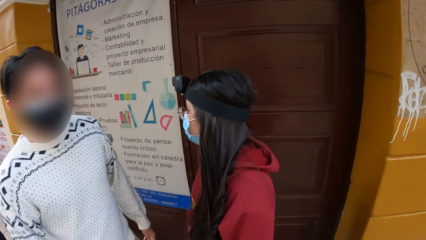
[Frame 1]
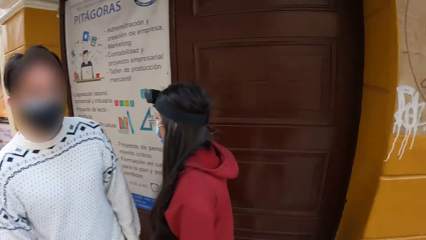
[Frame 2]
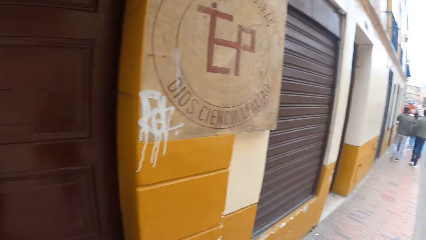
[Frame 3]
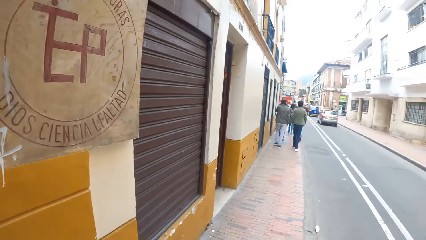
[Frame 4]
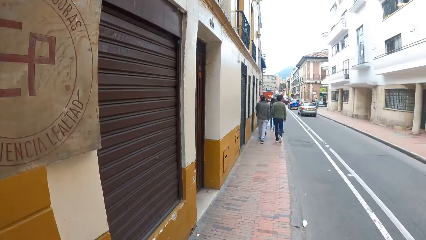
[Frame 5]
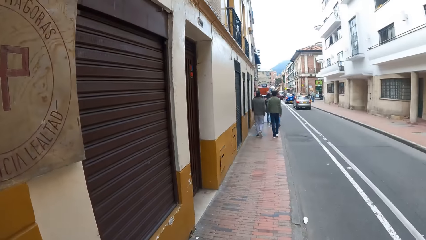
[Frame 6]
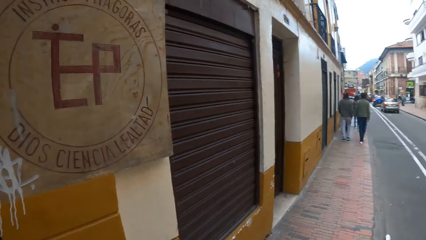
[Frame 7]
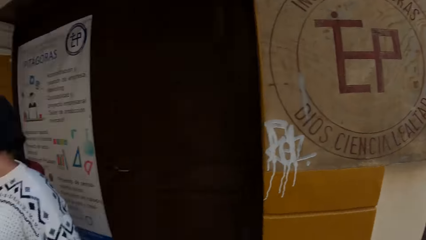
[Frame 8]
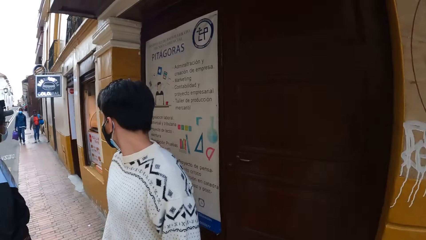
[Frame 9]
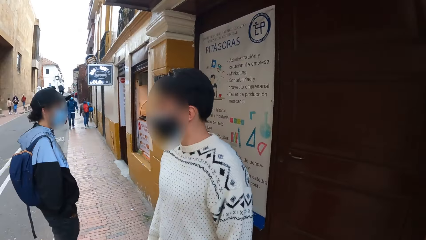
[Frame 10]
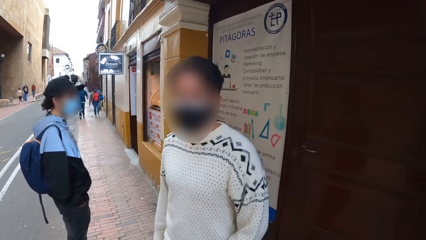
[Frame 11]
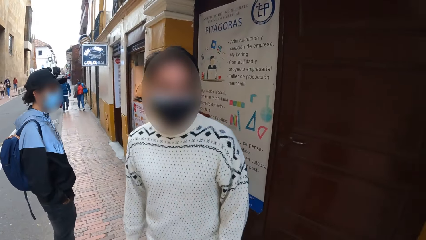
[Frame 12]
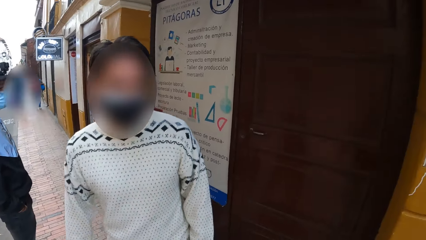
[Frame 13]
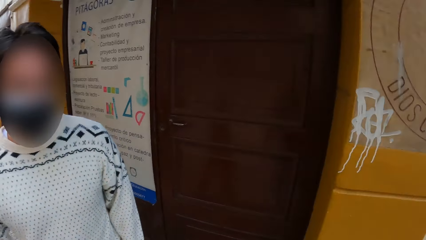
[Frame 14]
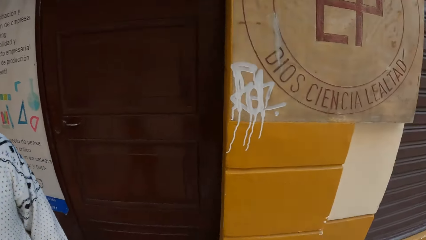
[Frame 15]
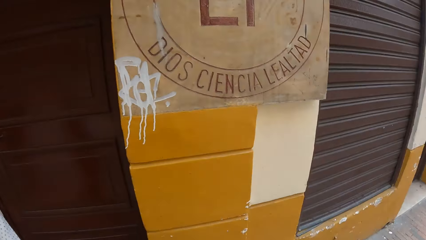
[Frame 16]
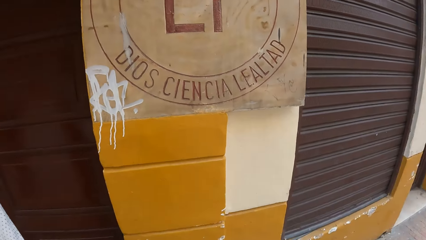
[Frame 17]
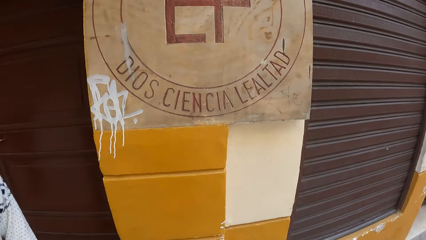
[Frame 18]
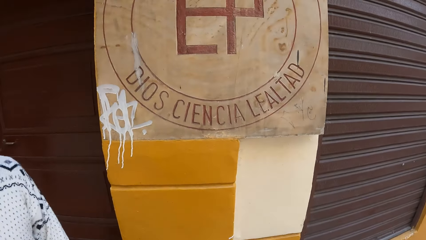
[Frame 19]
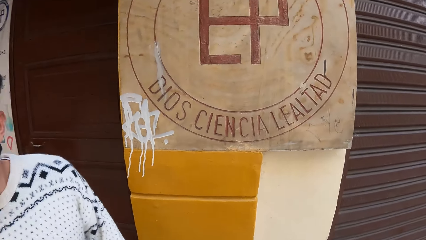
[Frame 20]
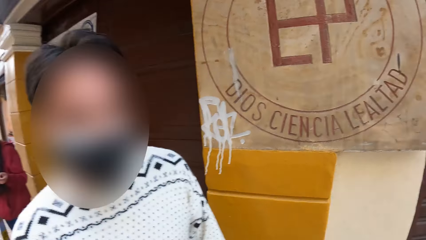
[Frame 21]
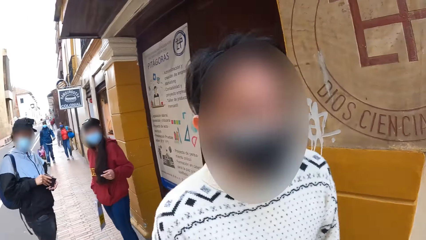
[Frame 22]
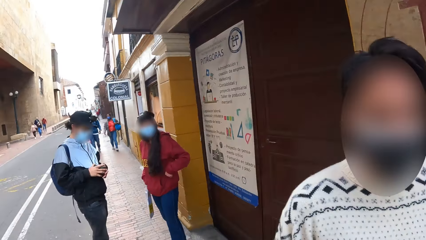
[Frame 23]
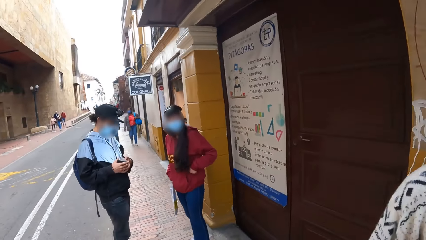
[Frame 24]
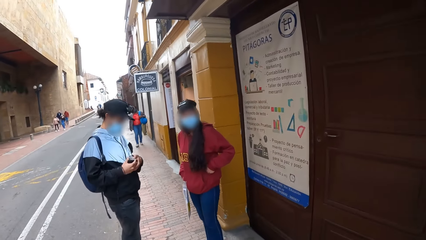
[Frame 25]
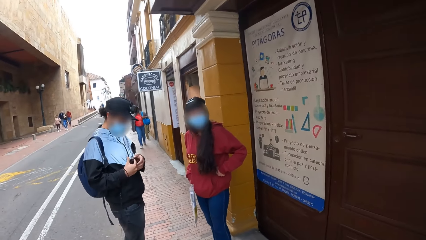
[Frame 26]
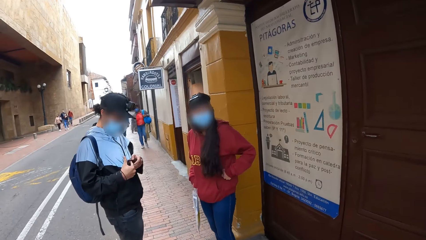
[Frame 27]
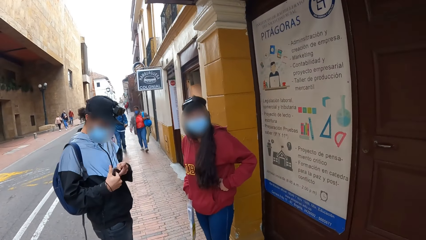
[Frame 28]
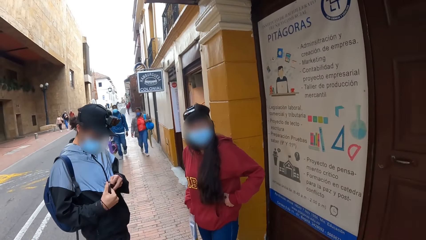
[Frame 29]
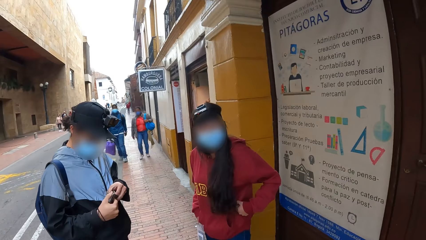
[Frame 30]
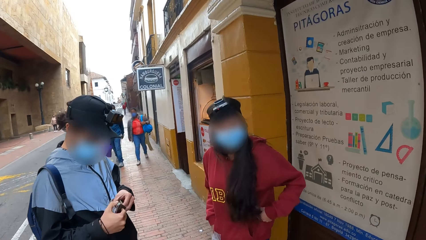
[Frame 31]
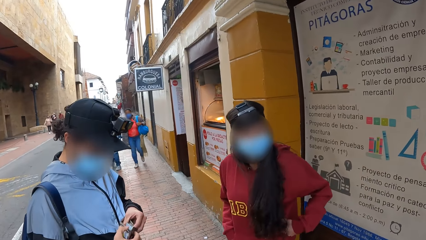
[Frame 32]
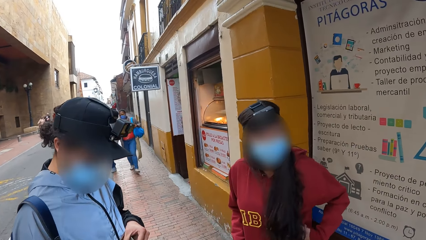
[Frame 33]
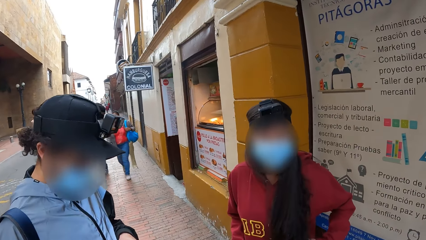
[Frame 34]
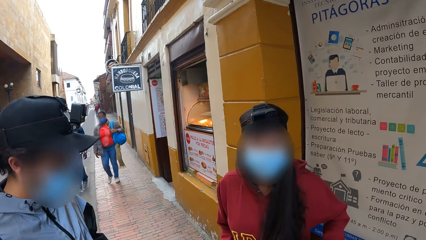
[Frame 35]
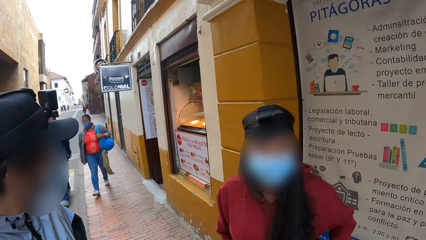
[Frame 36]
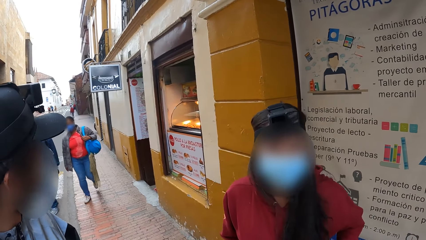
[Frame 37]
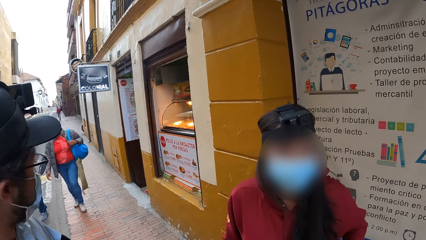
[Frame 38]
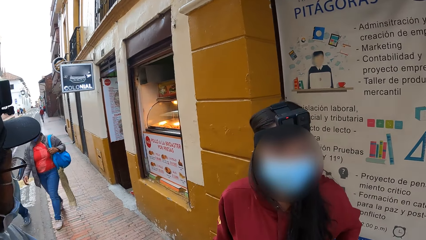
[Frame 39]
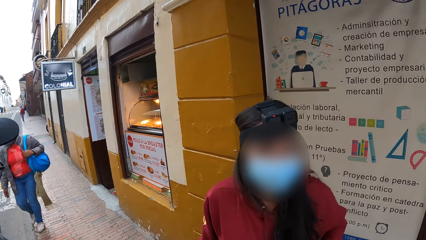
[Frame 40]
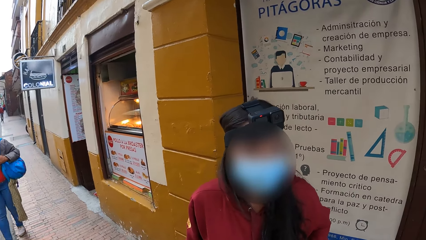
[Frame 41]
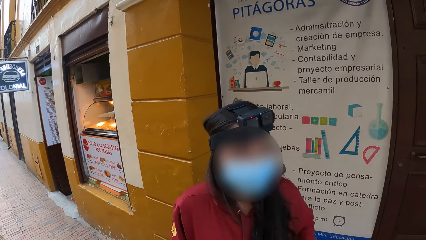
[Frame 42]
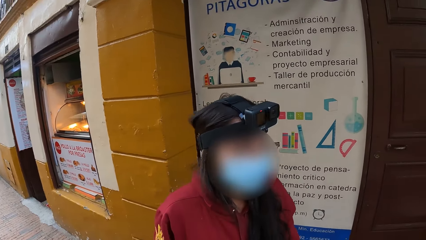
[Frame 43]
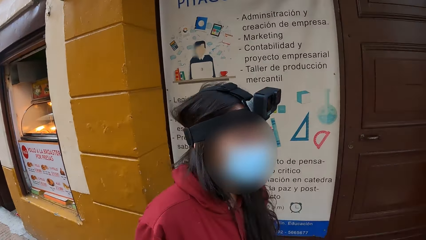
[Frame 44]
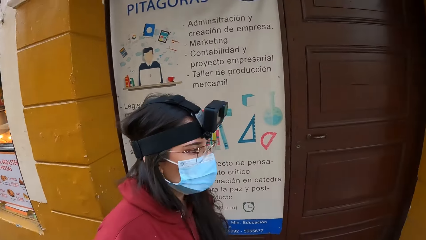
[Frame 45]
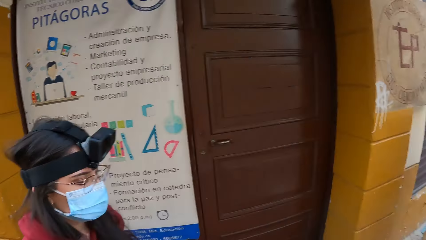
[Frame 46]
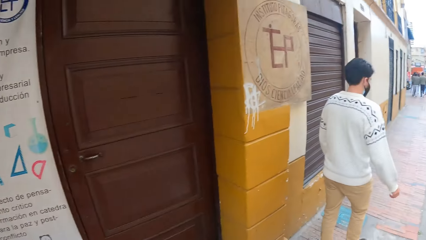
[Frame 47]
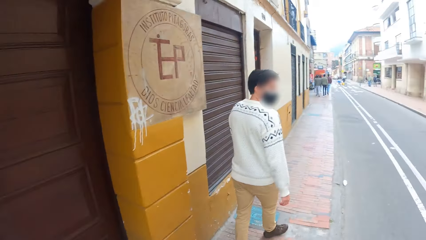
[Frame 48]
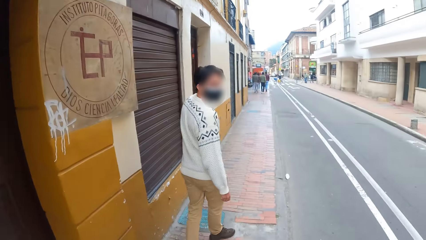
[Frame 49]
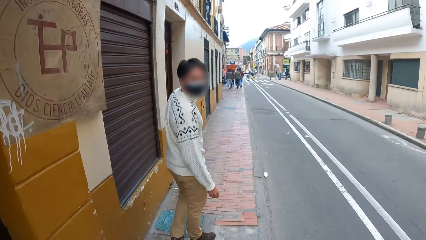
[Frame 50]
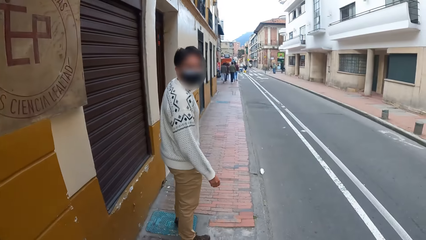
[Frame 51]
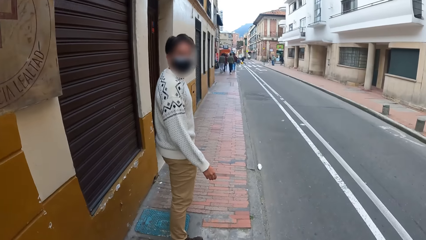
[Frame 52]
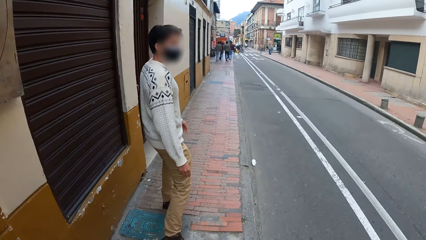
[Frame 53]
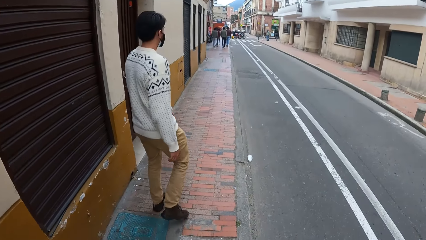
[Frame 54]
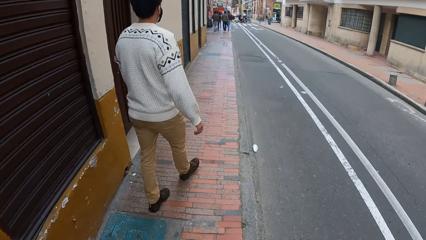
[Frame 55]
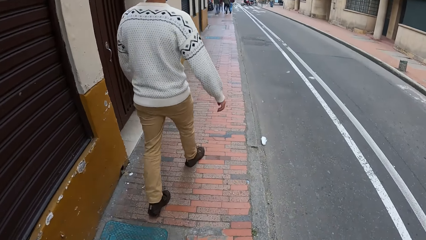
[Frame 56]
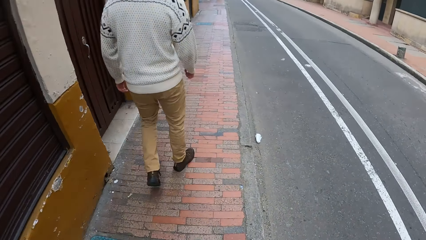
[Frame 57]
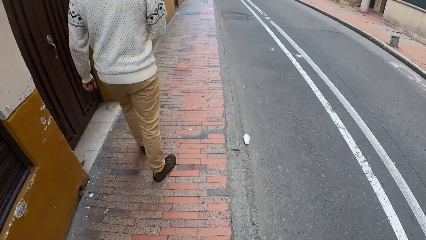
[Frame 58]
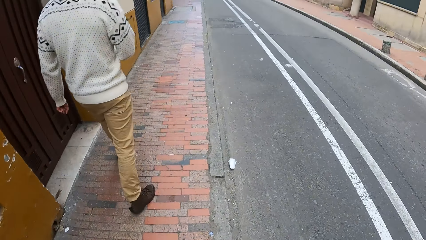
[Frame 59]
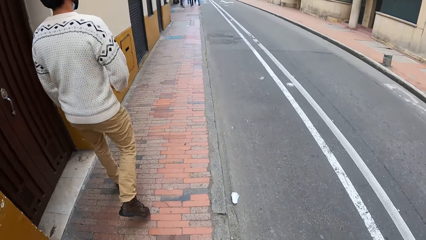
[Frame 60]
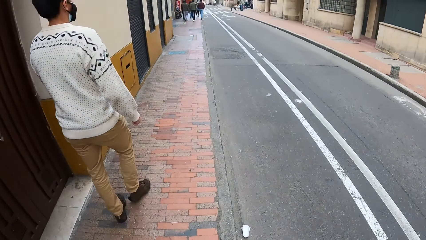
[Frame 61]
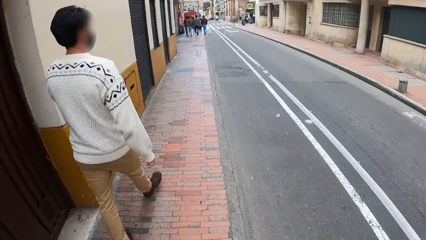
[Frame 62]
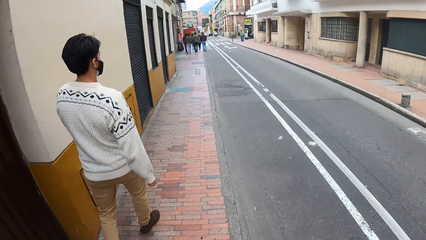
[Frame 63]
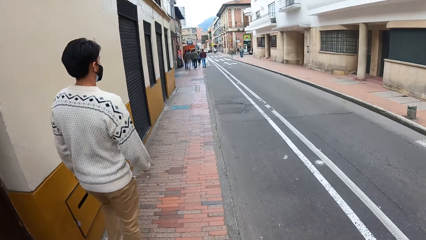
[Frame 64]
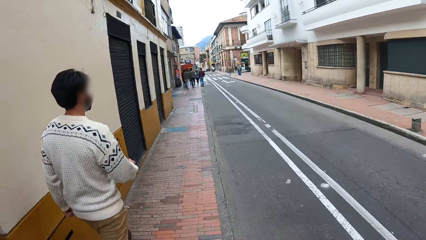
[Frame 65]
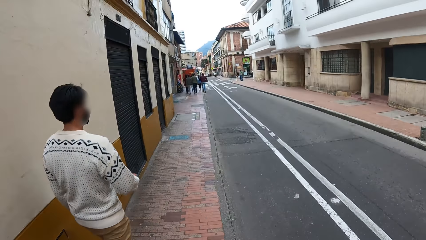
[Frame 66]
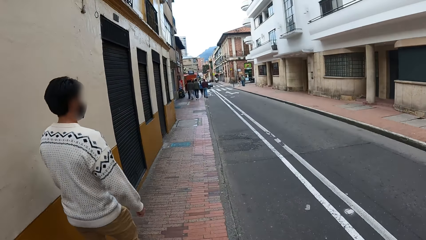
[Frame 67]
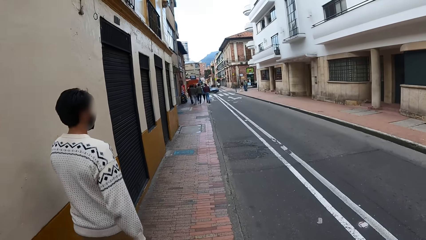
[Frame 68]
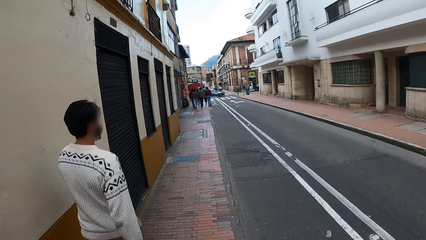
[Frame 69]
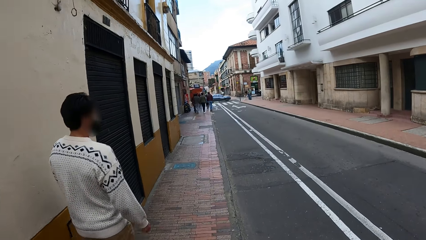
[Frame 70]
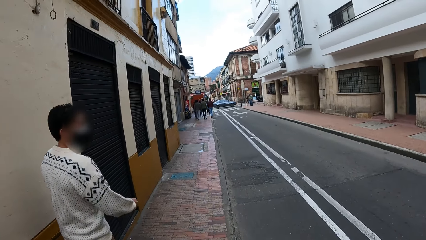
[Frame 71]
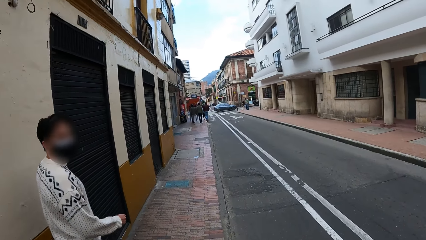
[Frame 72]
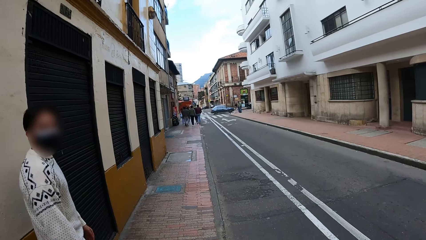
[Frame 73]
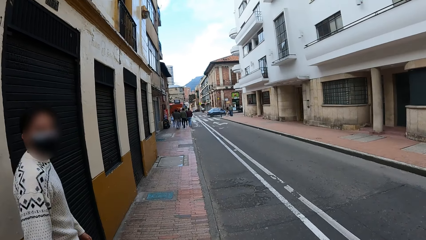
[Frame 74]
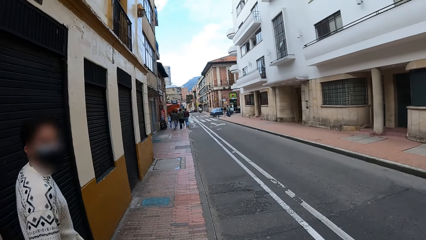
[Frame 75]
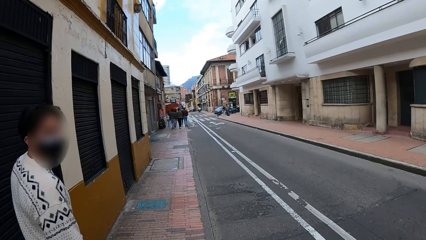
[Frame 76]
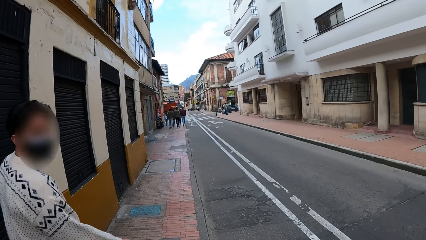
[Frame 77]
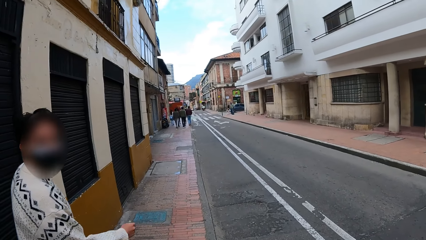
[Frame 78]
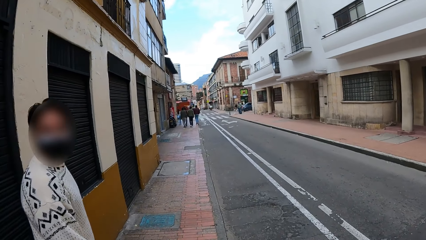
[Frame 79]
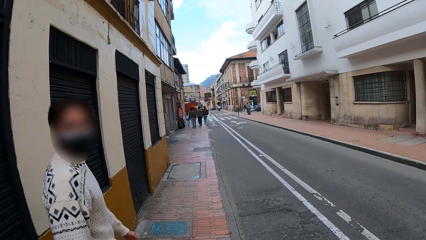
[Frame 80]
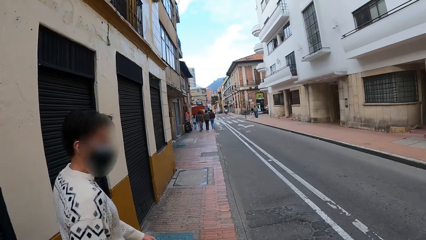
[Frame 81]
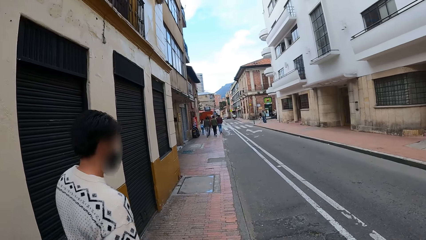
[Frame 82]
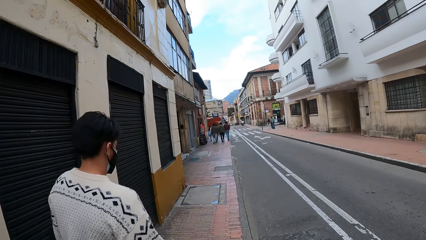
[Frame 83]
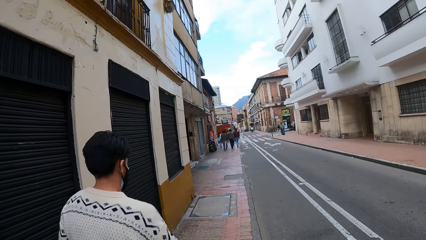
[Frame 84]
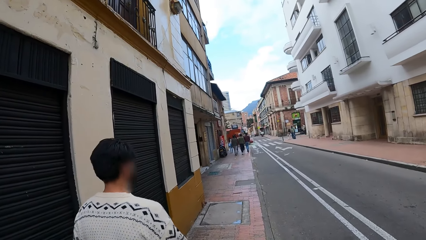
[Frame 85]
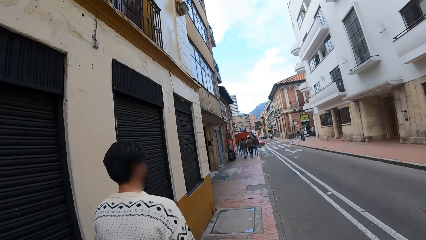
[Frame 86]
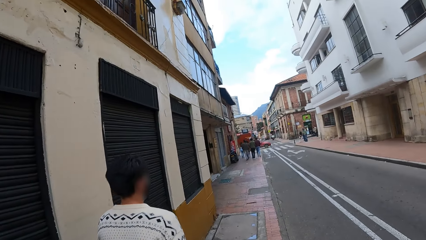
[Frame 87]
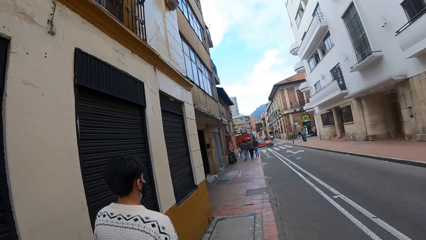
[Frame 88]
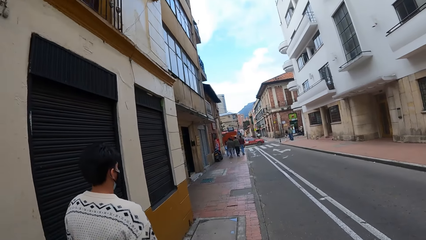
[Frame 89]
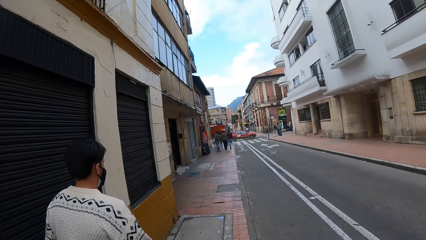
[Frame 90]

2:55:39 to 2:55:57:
A woman walks towards a restaurant. The camera wearer turns around. They interact with the woman, a man and another man. They walk towards a person and another person. They walk down a pavement with a group of people.
